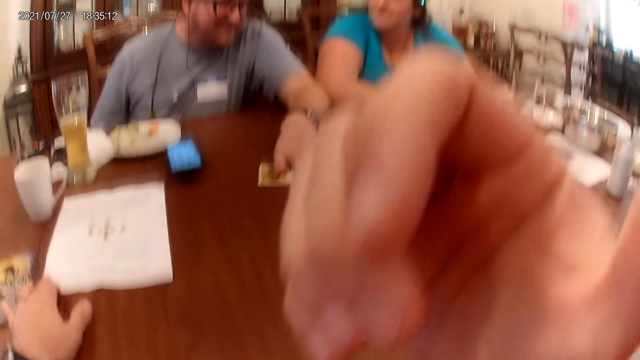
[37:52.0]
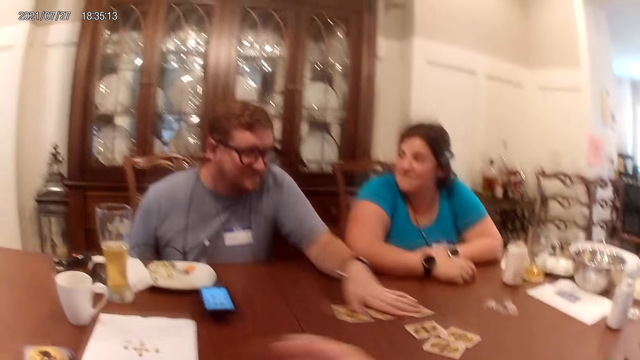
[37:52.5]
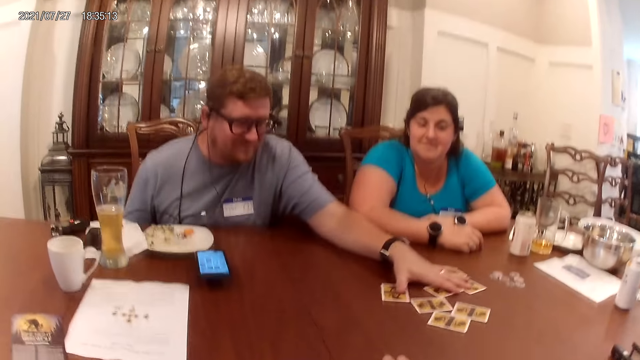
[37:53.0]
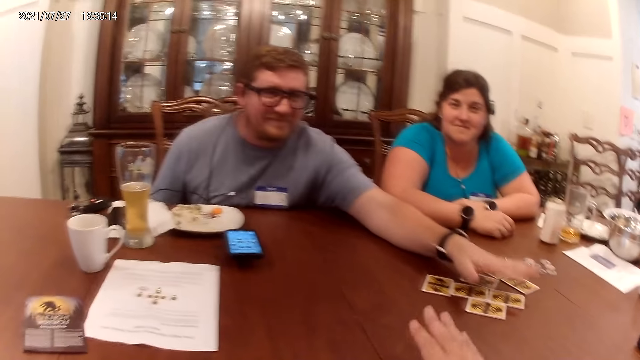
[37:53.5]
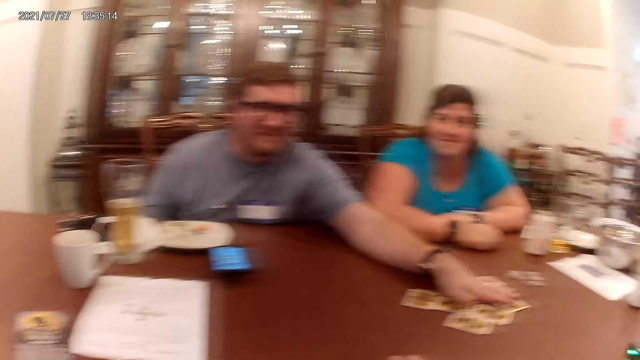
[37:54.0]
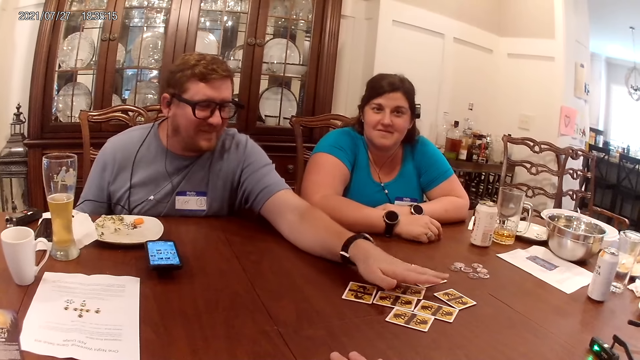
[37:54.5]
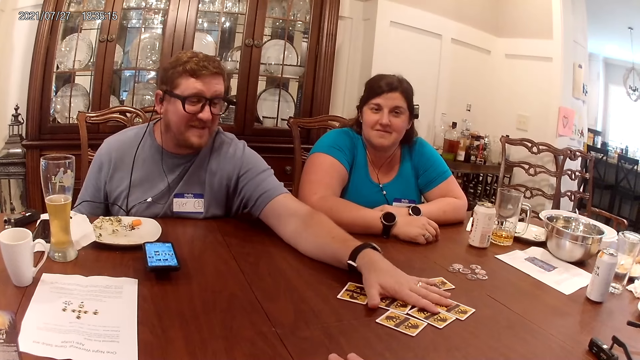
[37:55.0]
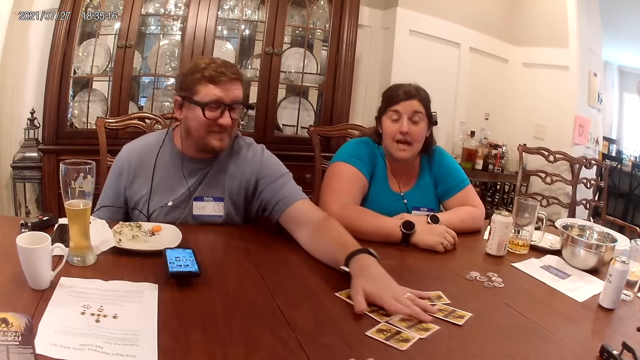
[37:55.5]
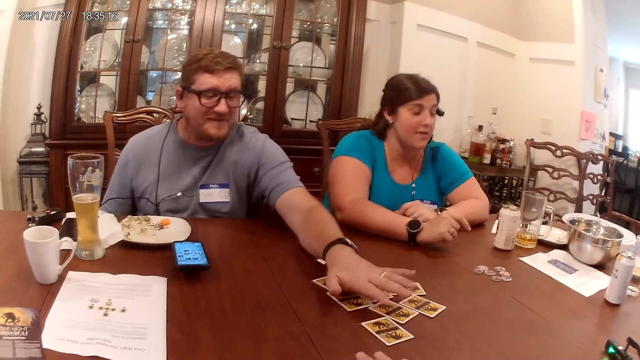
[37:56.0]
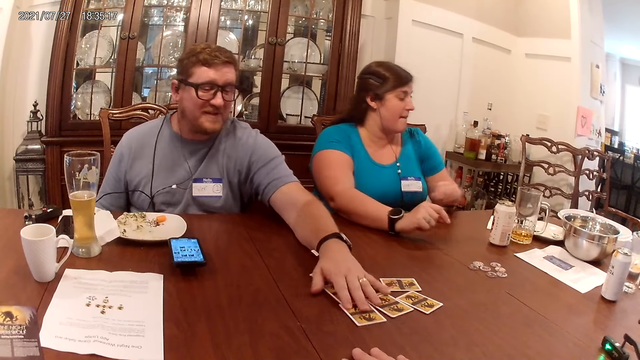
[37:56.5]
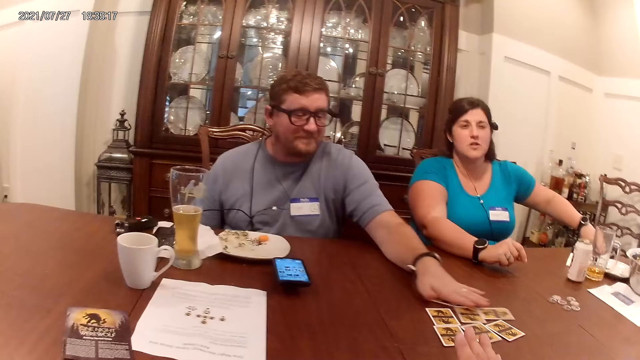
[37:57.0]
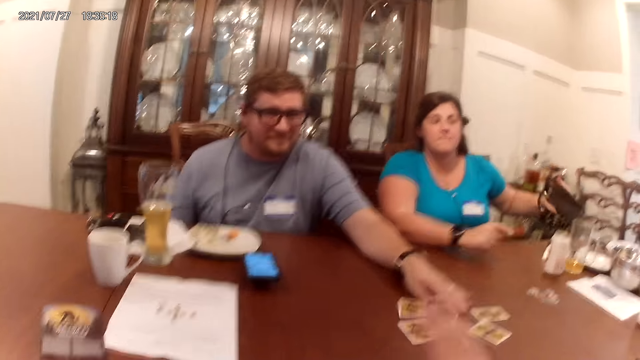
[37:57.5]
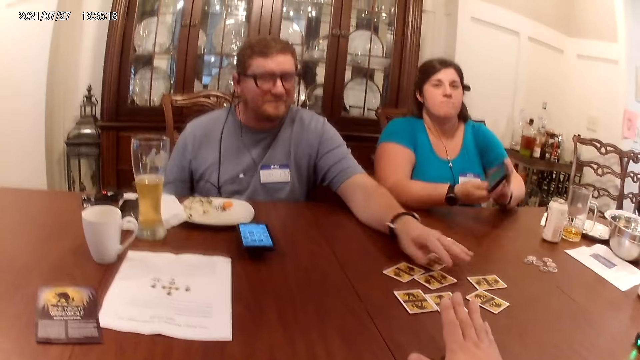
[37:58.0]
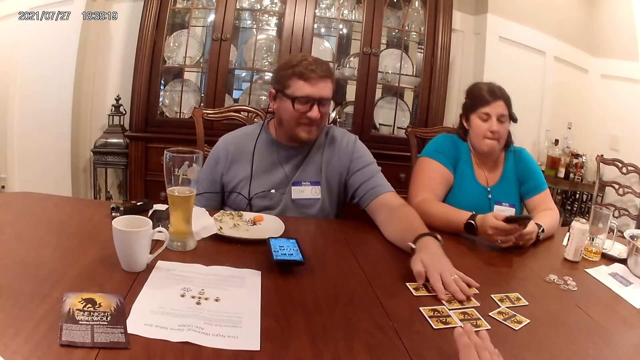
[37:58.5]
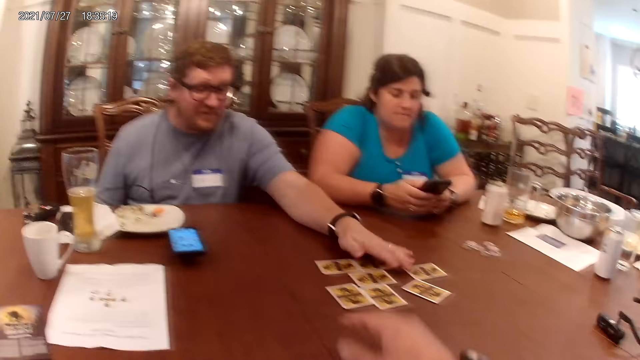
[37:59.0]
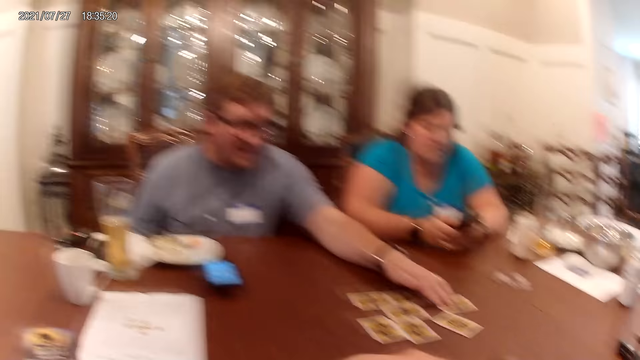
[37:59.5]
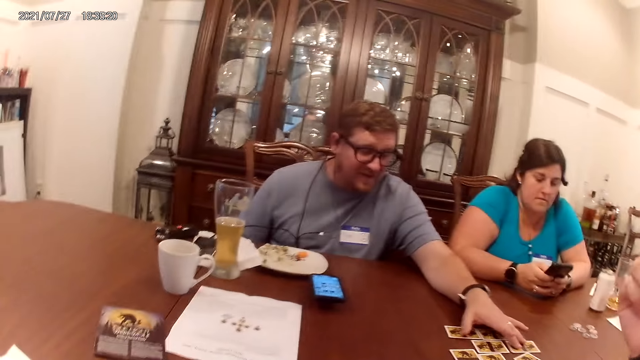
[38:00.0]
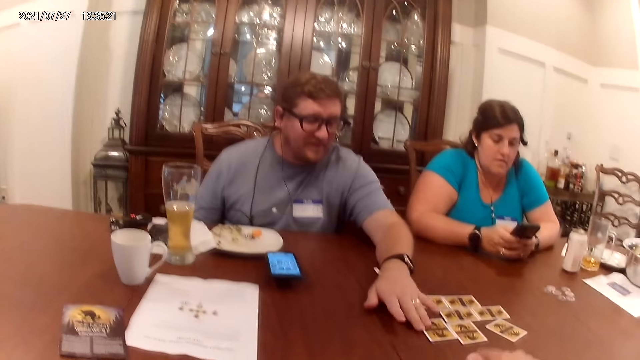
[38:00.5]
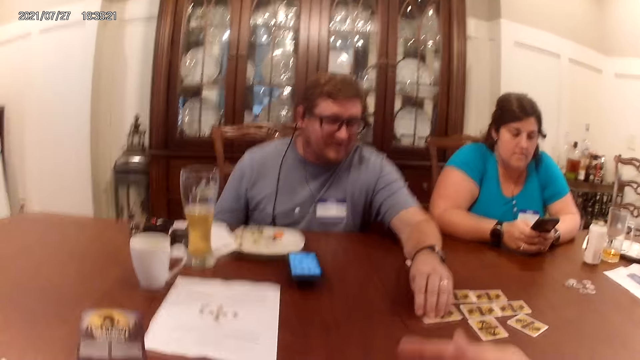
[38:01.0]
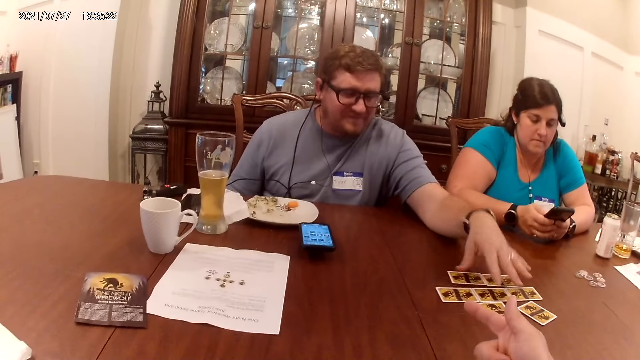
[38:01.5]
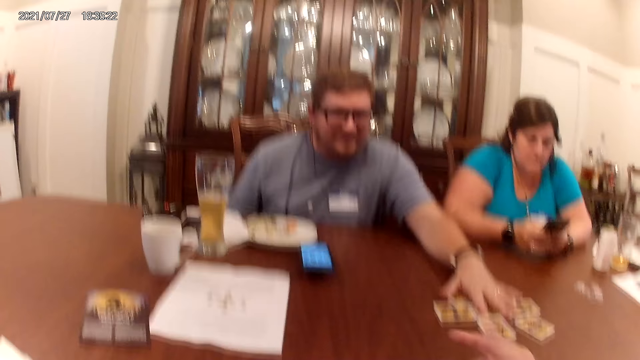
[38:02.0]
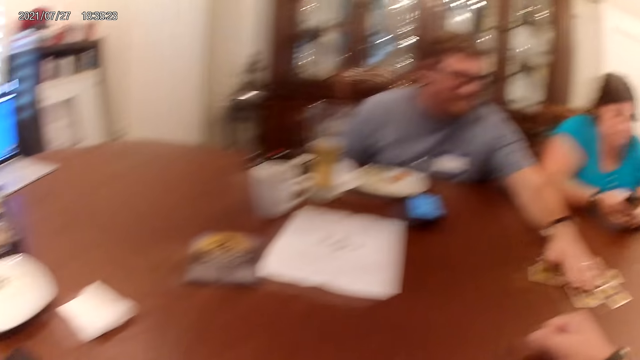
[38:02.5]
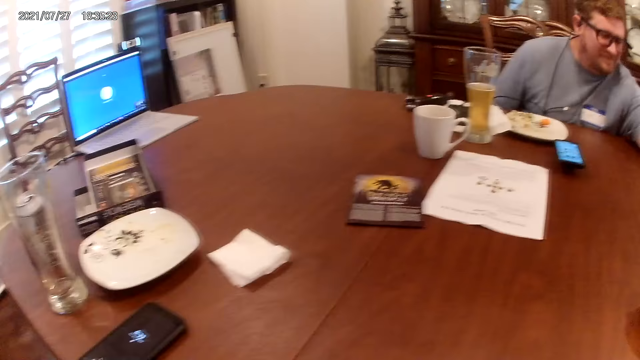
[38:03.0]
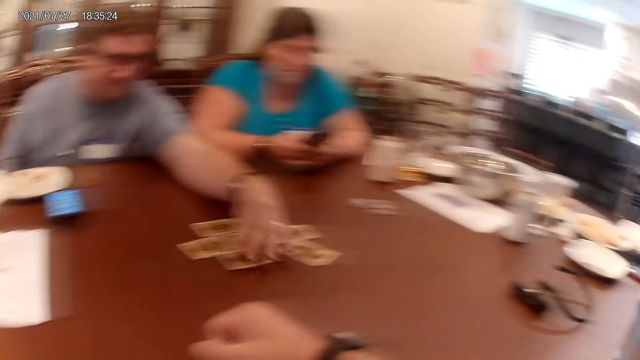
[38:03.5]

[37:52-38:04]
The camera wearer touches part of the face. The woman picks the phone on the table with her left hand. The woman operates the phone. The man arranges the cards on the table.

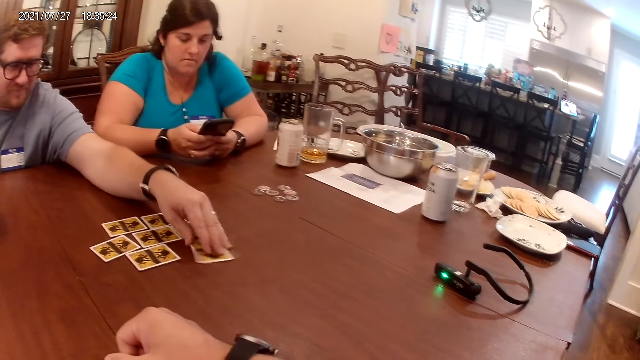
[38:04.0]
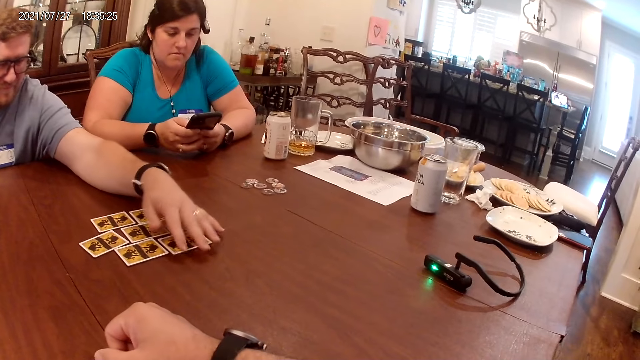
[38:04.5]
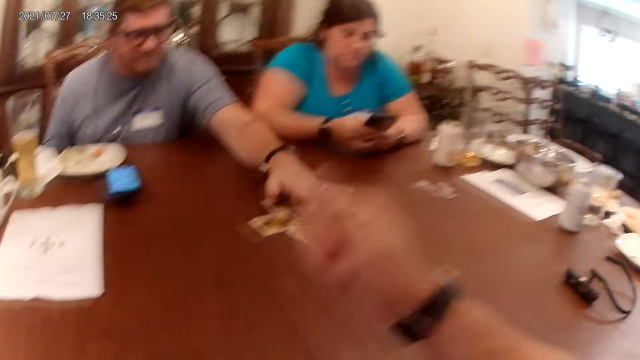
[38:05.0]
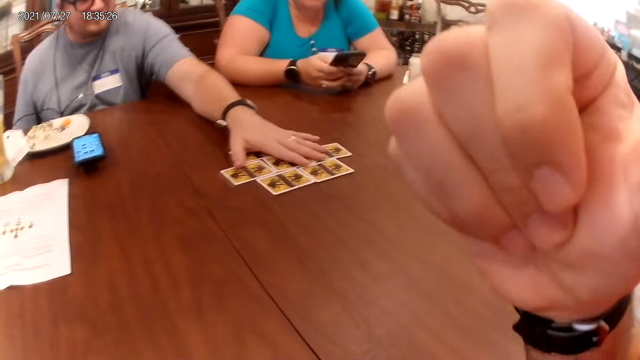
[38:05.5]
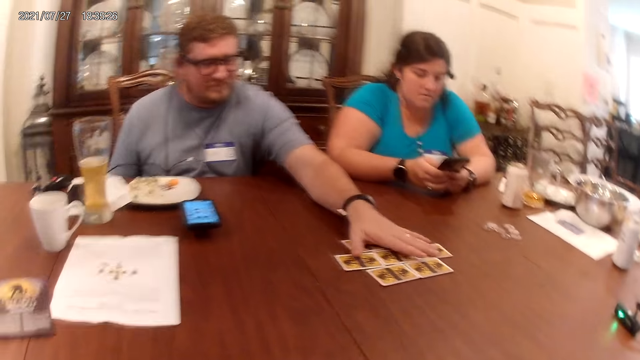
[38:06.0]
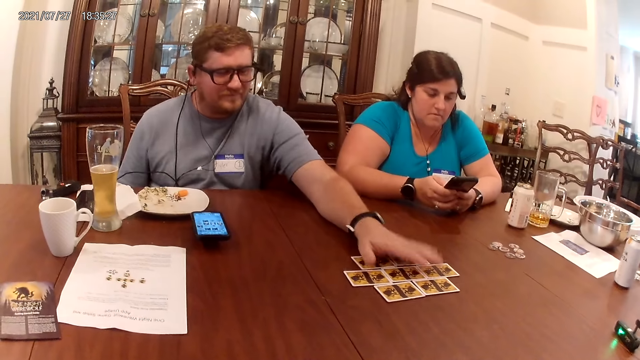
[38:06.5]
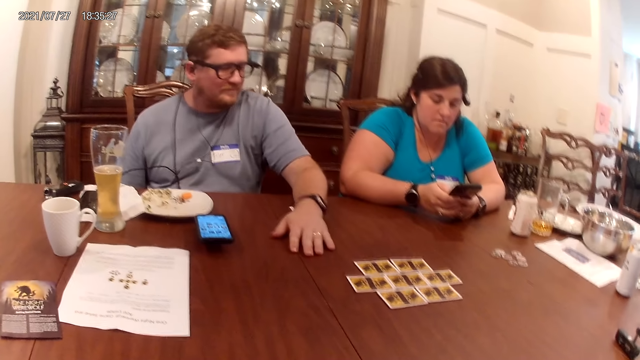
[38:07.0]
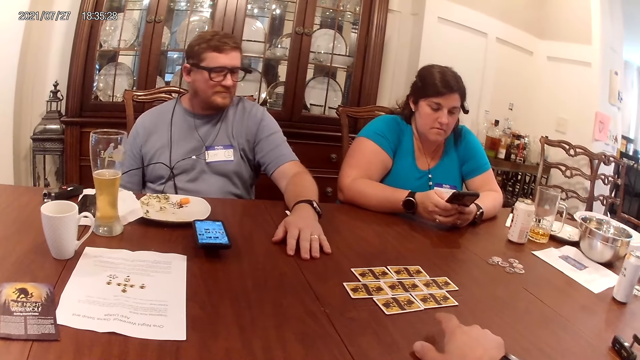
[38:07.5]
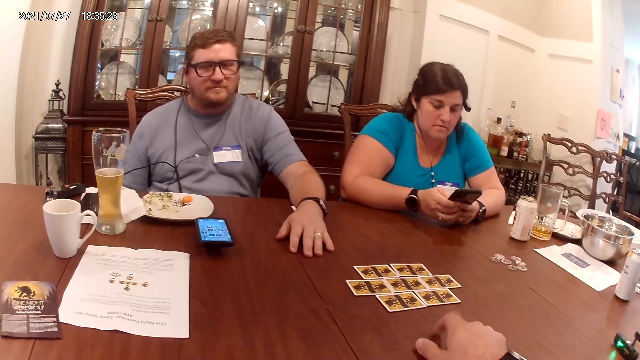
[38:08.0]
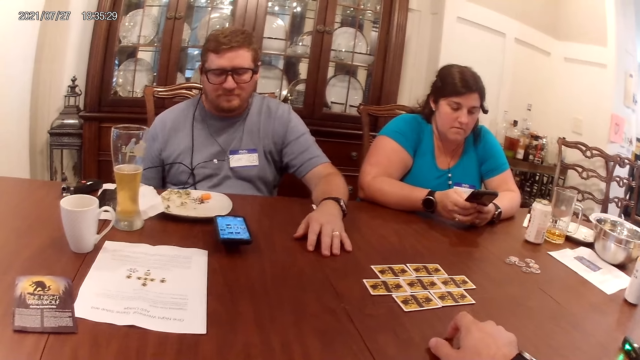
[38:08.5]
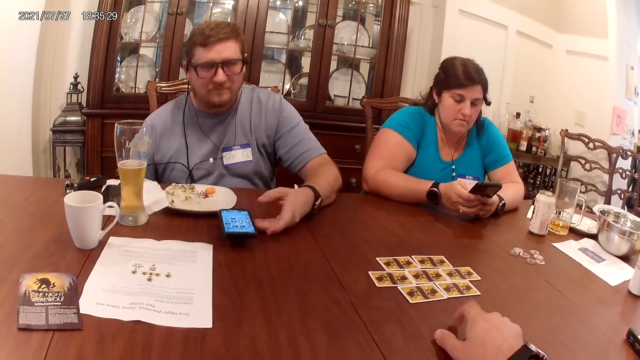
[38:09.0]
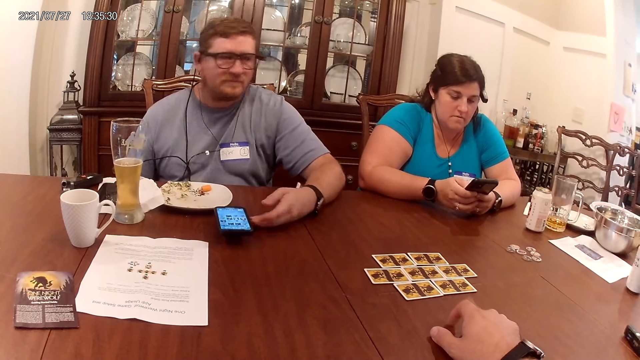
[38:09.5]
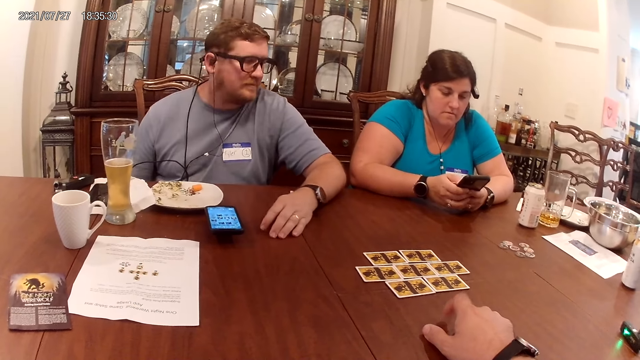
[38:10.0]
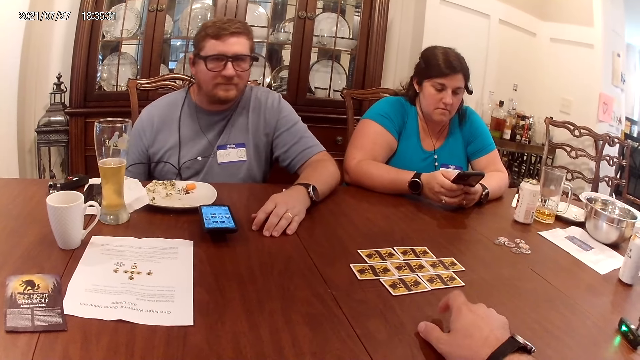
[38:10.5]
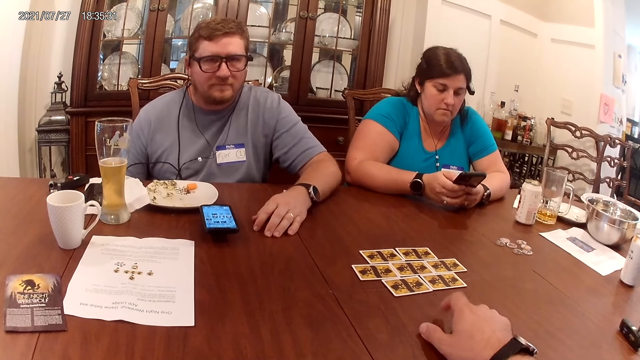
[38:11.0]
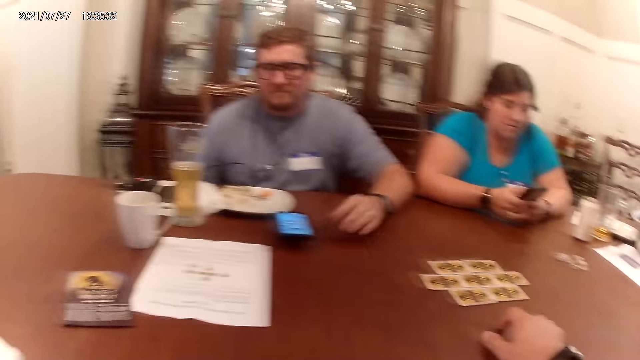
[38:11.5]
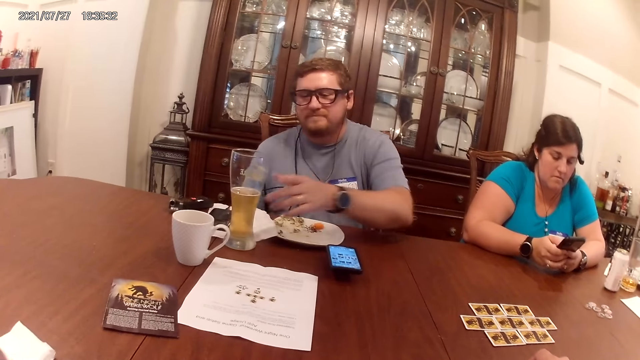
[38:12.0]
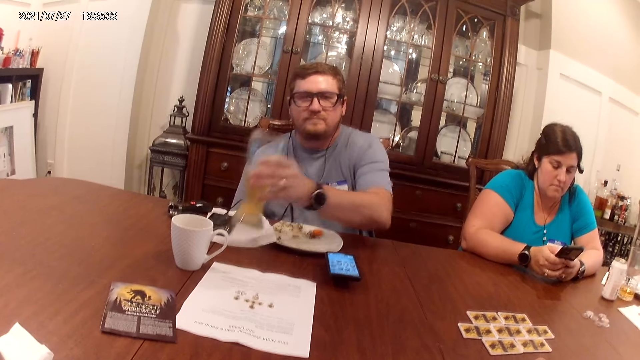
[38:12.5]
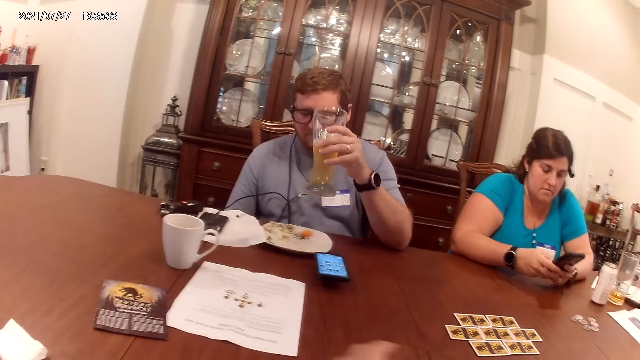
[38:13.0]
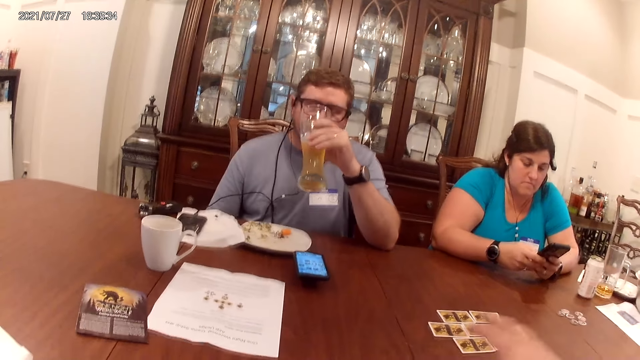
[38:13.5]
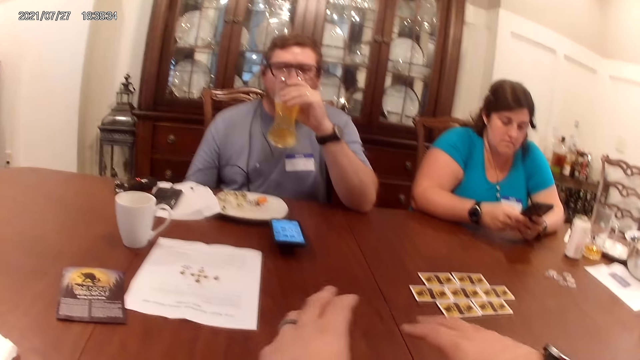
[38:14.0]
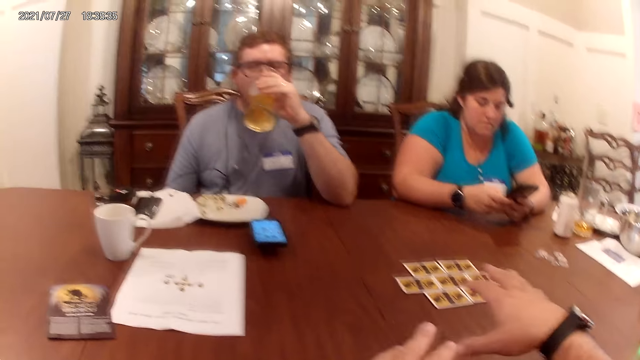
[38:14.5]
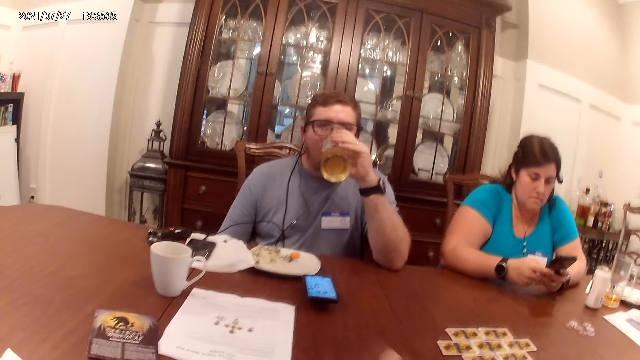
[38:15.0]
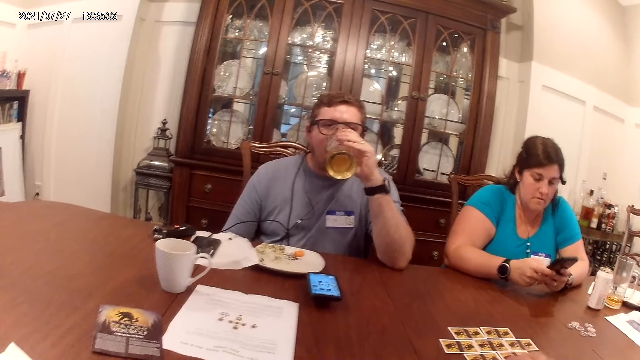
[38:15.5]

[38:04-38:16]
The camera wearer touches part of the face. The man touches the table with his left hand. The camera wearer taps the table with his right hand. The man picks a cup on the table with his left hand. The camera wearer moves his hands. The man drinks juice from the cup in his left hand.
